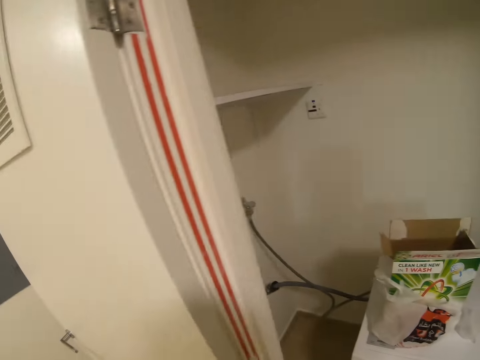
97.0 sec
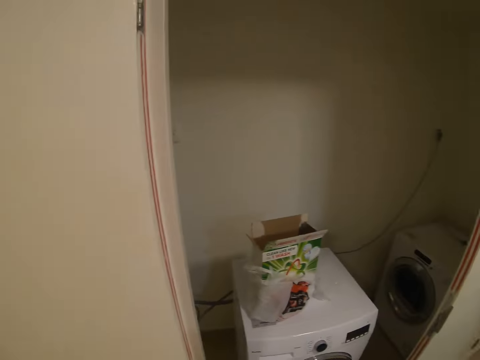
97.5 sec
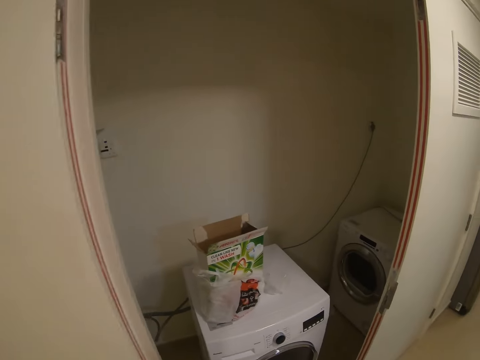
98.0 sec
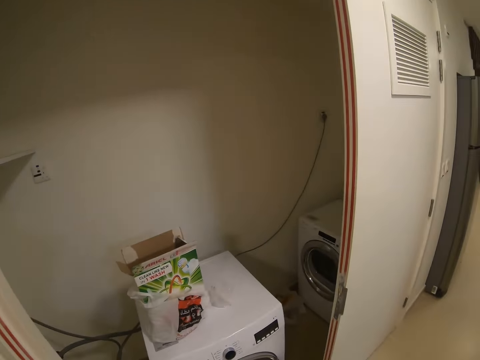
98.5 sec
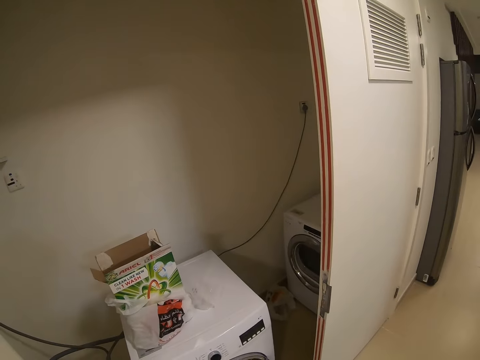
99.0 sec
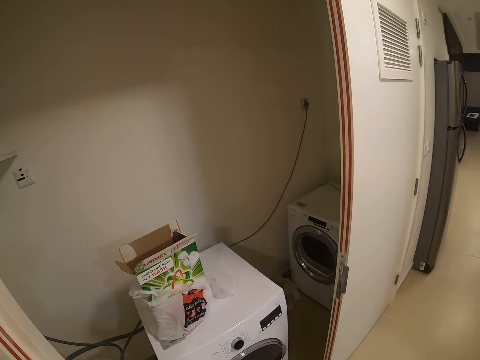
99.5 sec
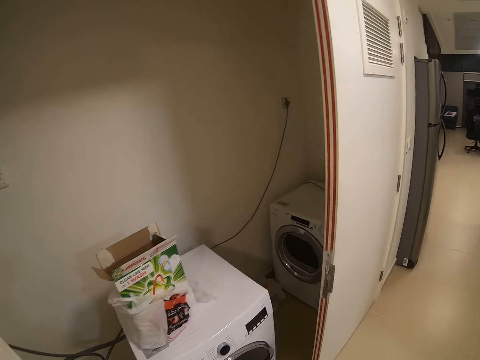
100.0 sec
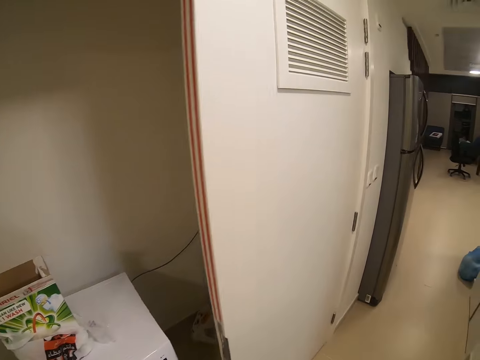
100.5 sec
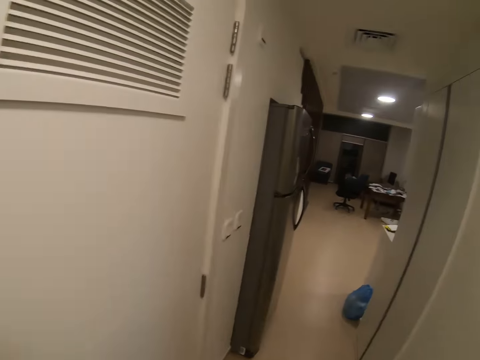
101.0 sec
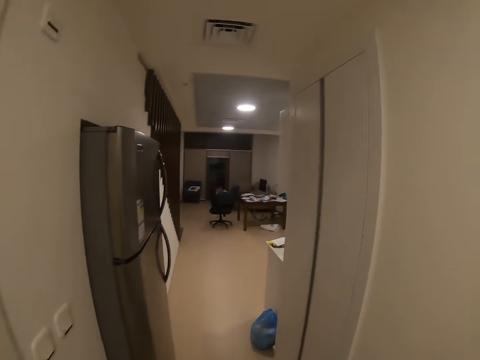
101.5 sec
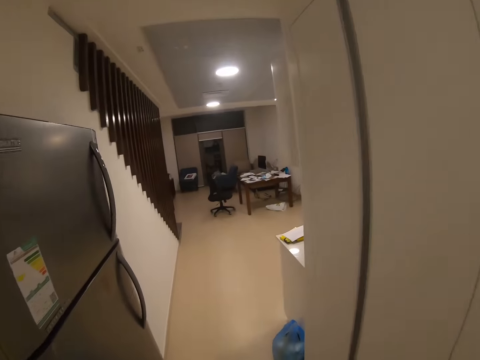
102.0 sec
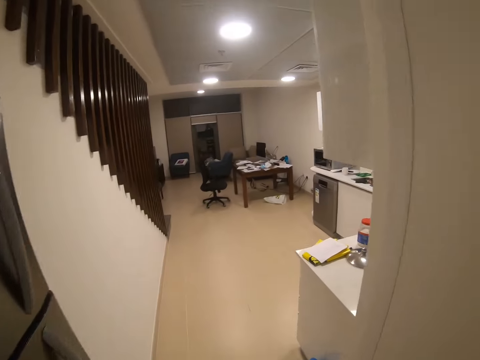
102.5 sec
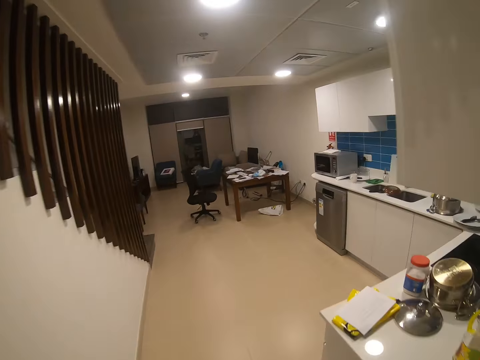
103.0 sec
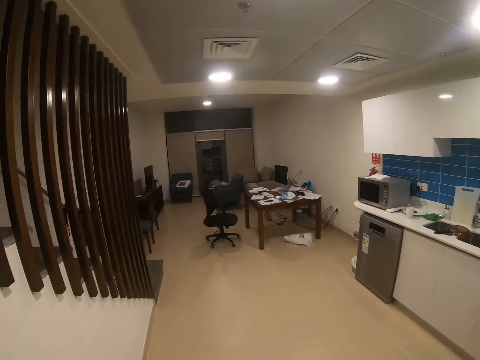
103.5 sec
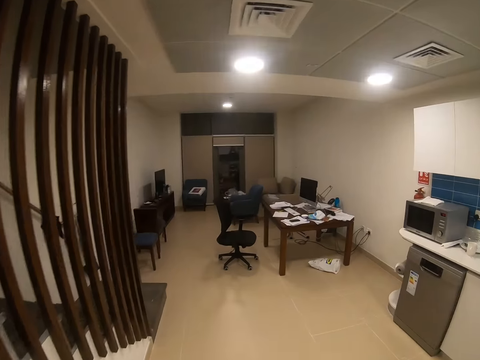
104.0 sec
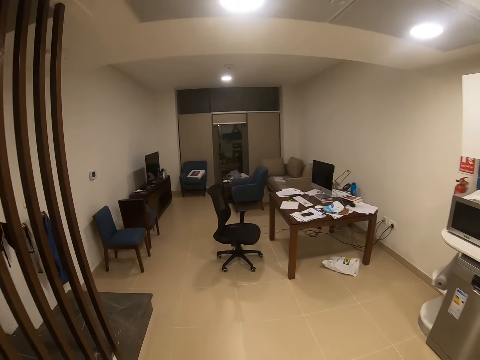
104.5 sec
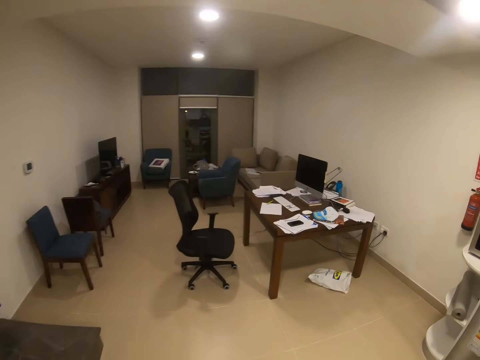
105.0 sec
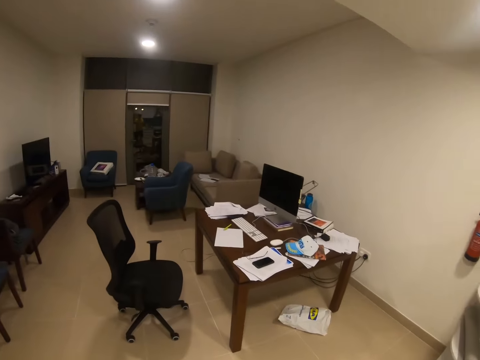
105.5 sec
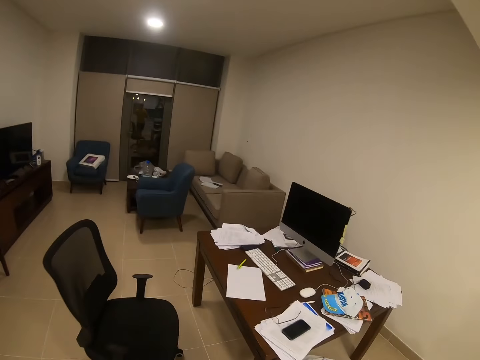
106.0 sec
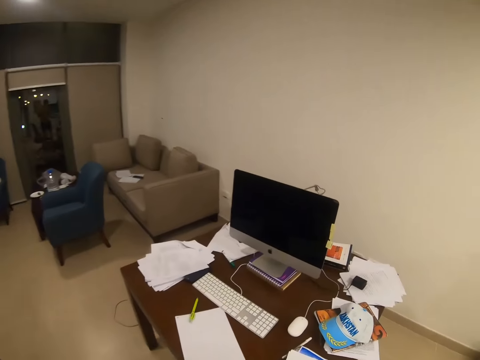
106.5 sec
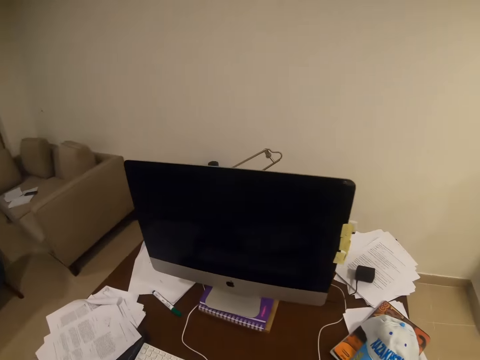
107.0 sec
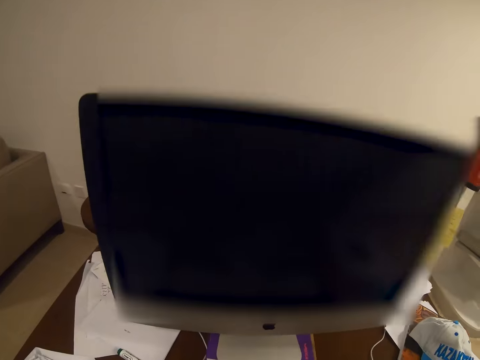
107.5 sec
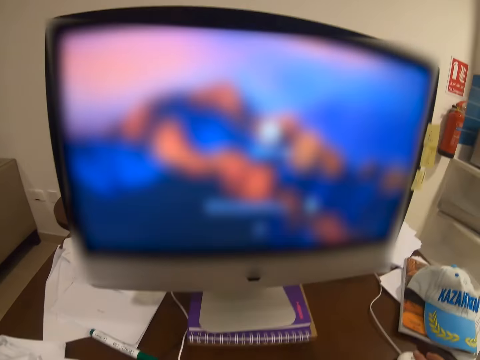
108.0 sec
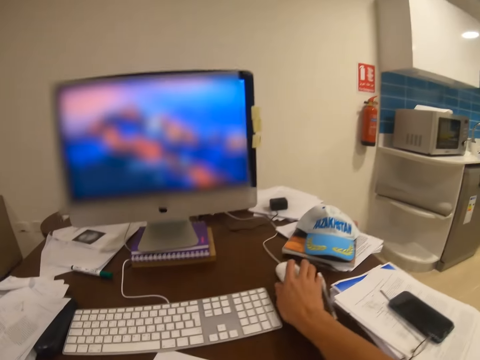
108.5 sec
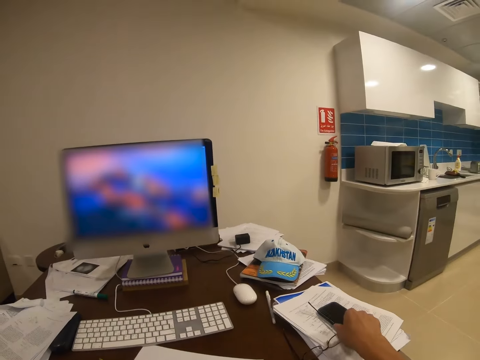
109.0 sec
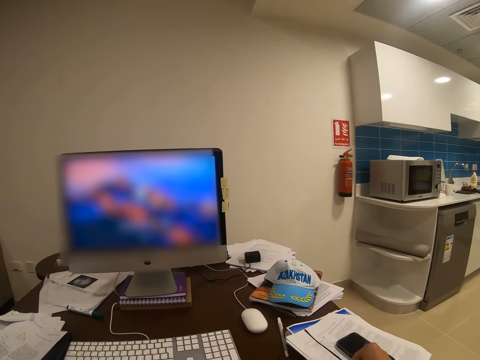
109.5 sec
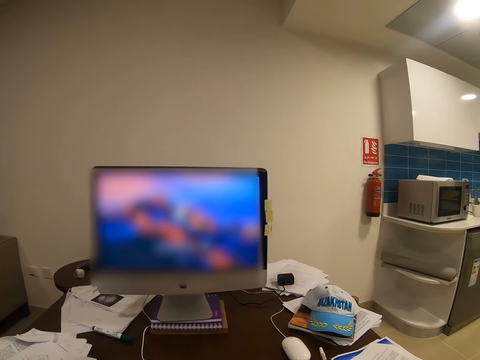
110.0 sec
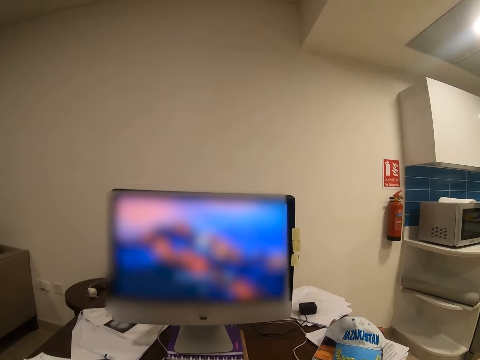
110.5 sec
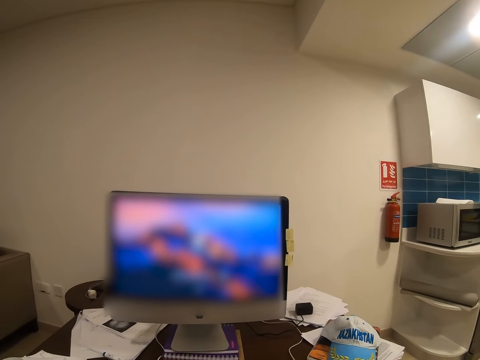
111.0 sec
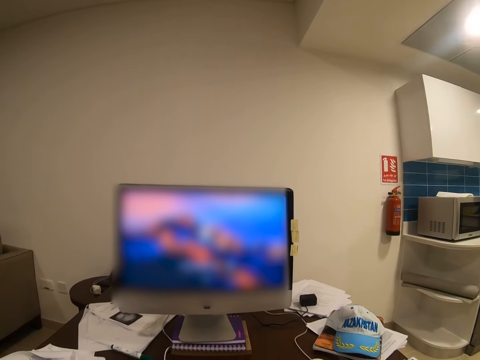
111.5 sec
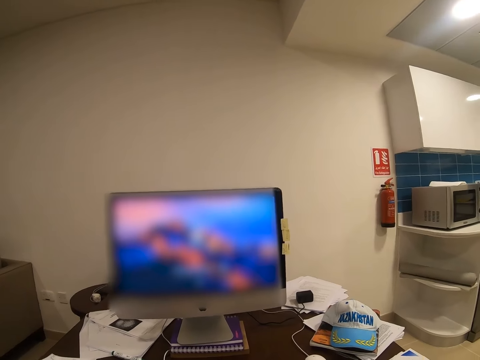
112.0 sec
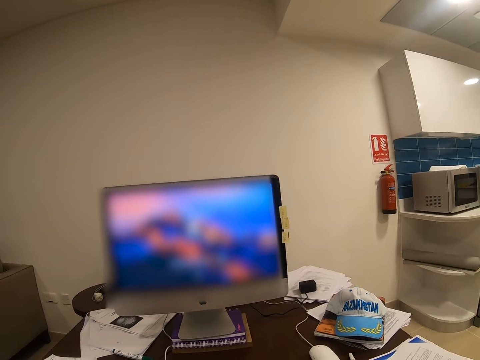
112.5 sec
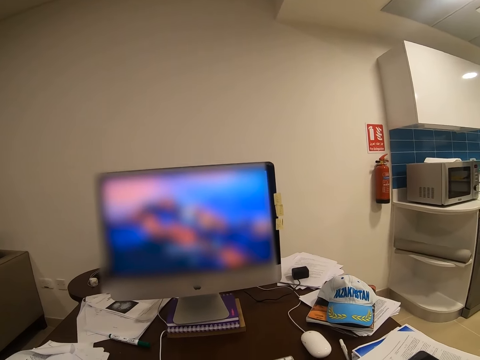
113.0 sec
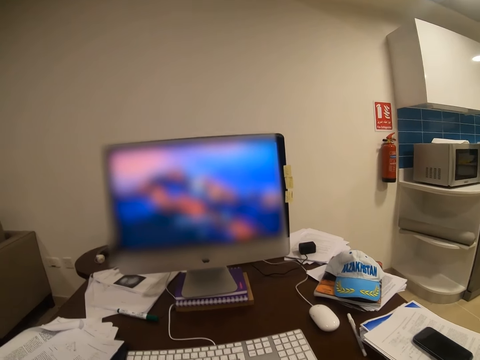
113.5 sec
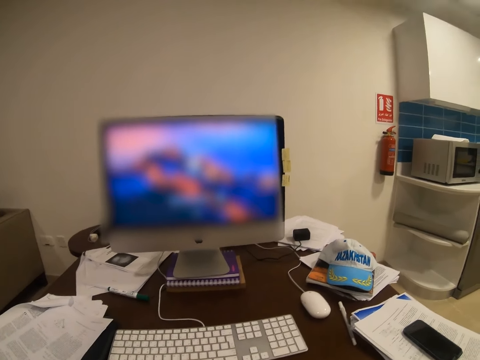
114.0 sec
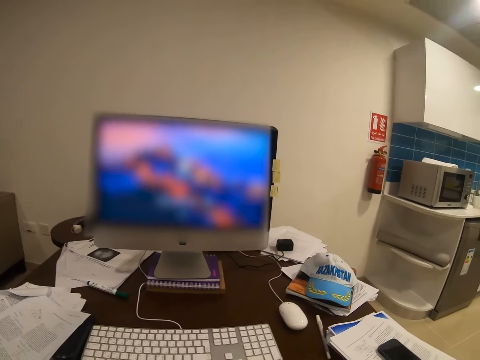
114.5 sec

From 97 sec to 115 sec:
The camera wearer walks around. They look around. They walk around. They sit on a chair. They operate a computer with a mouse. They hold the mouse with the right hand. They pick up the cable with the right hand. They hold eye glasses on the table. They look at the monitor.

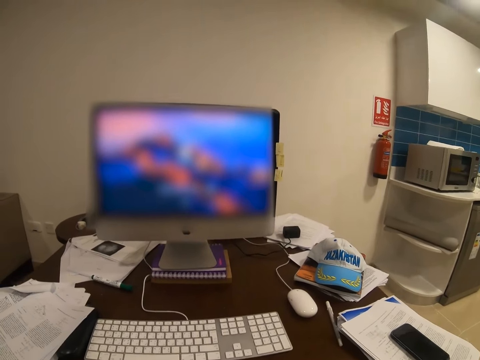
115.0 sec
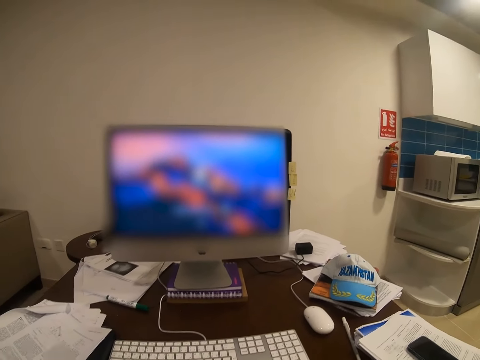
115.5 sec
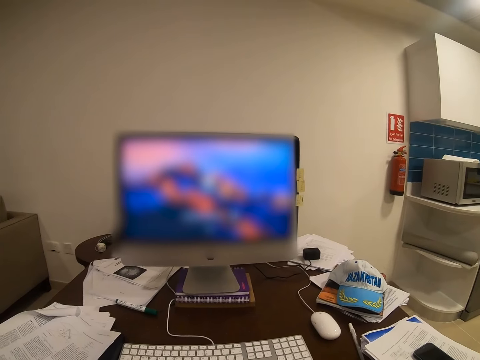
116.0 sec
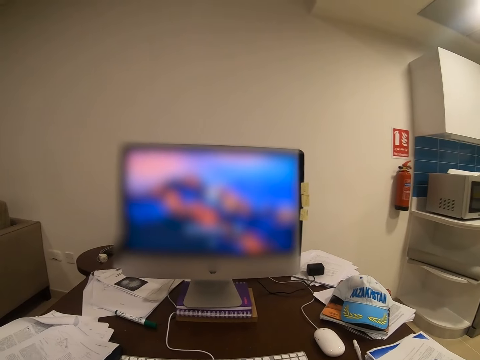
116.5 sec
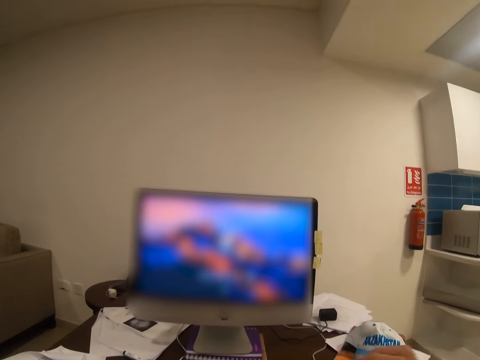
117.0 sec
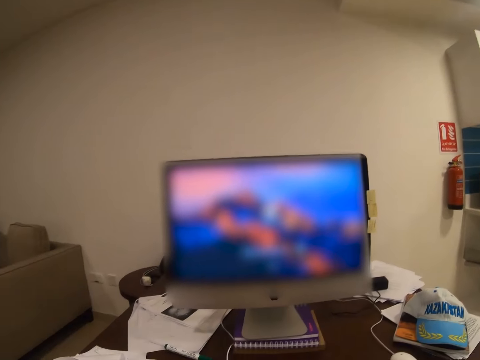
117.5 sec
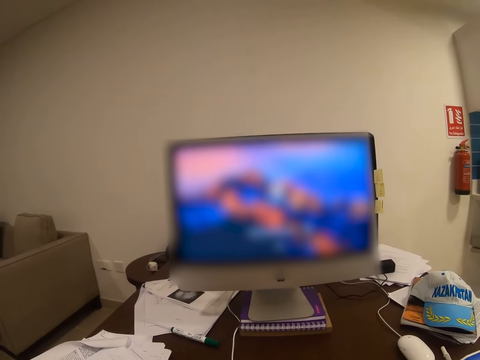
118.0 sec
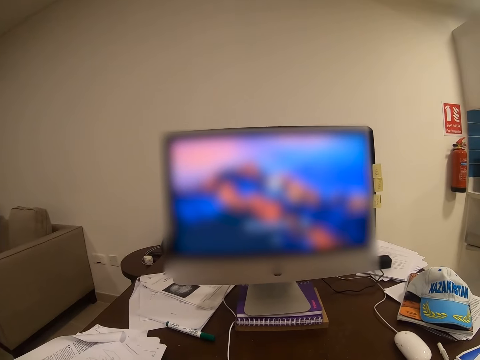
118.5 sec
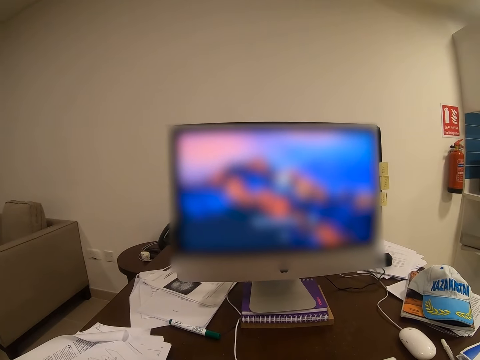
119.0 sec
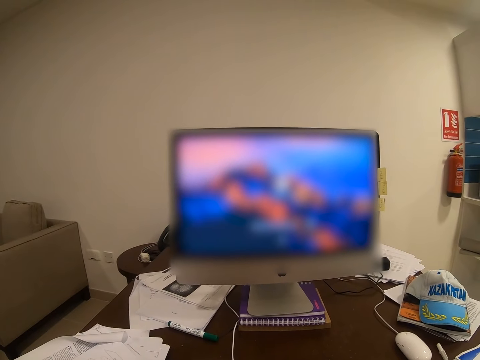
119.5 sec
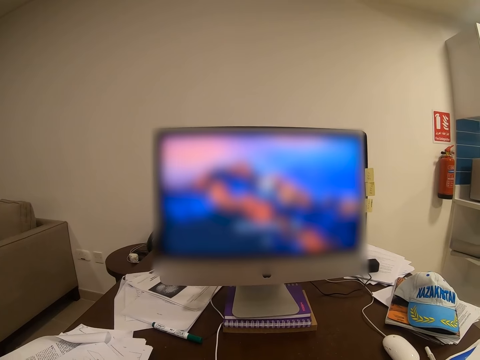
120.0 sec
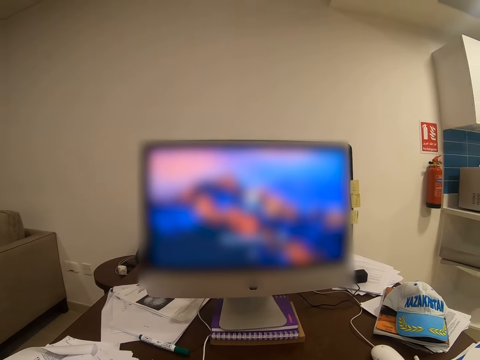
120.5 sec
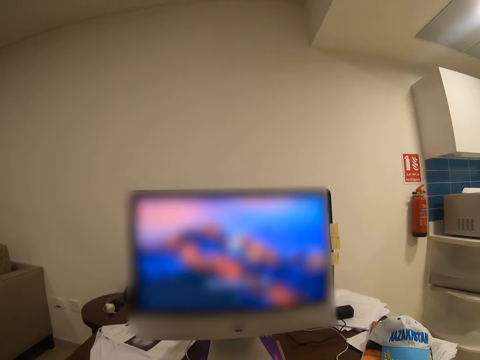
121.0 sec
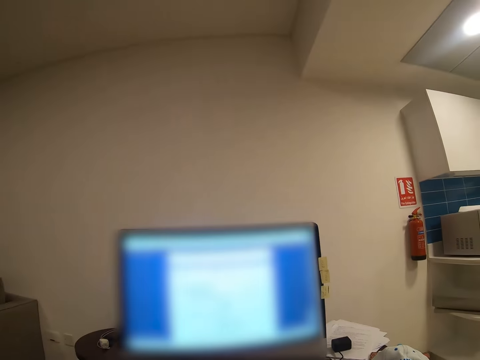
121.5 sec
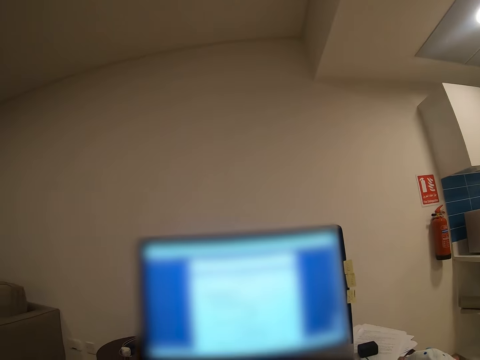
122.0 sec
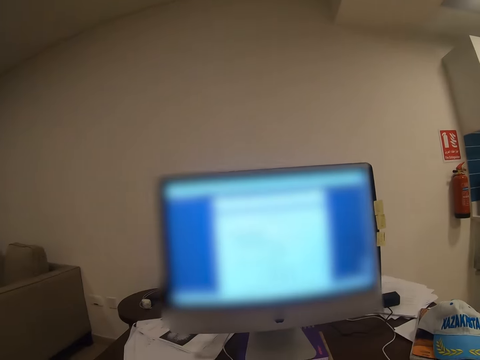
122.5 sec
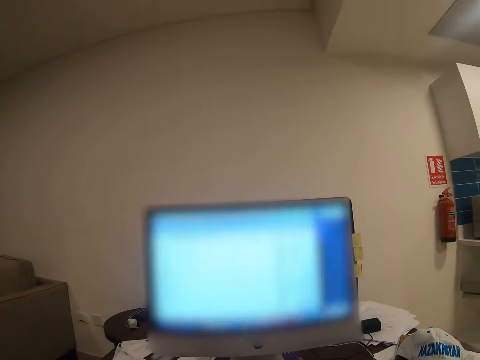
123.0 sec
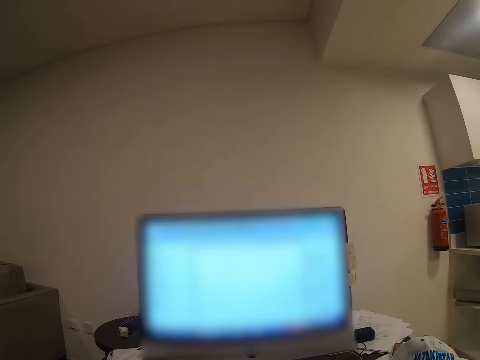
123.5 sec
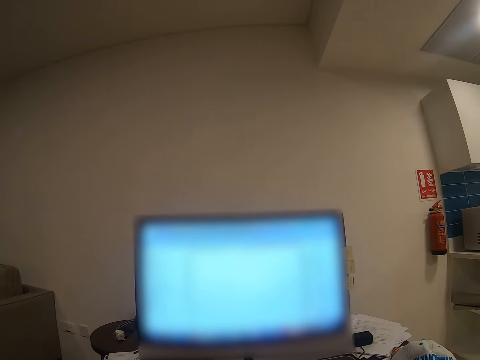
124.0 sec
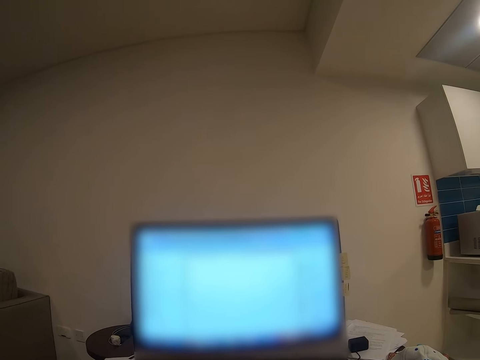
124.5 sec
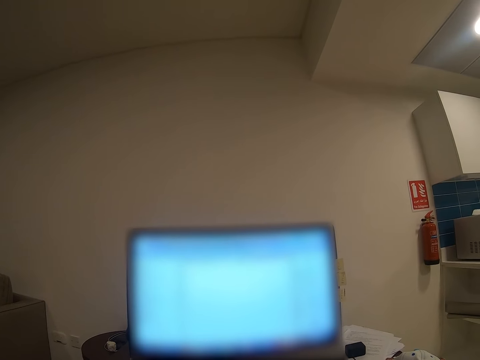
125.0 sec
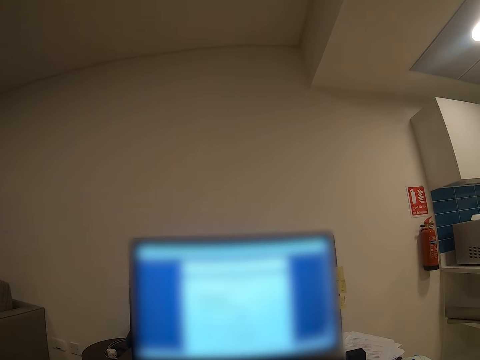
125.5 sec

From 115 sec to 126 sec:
The camera wearer operates a computer with a mouse.
